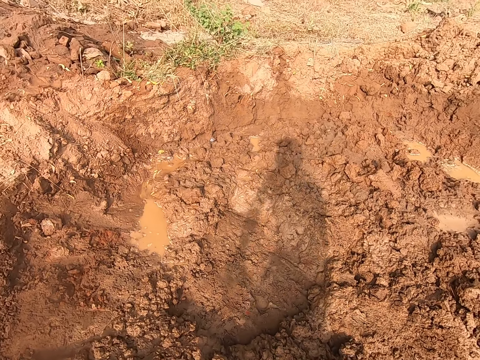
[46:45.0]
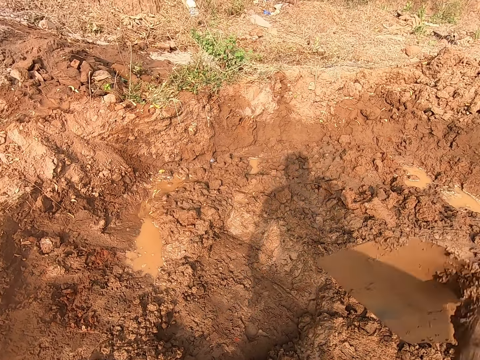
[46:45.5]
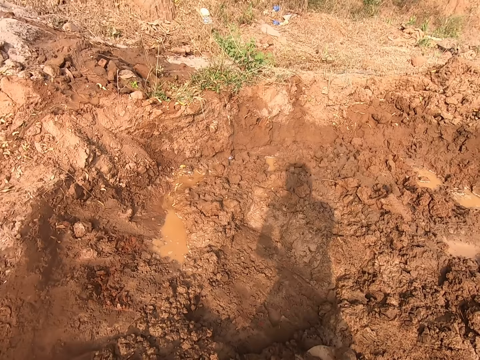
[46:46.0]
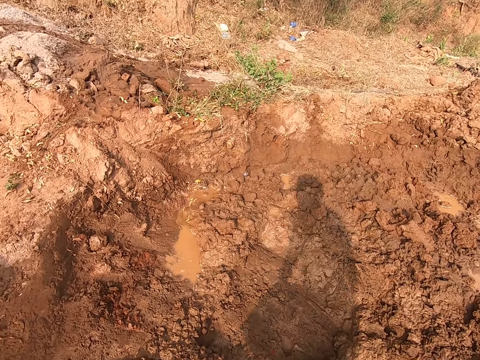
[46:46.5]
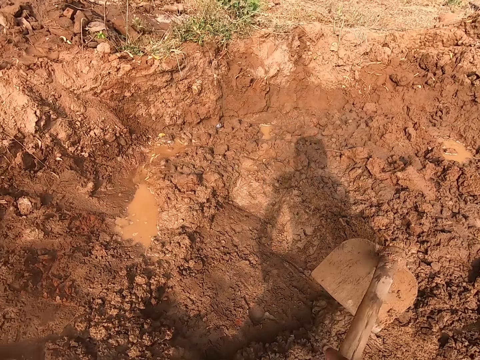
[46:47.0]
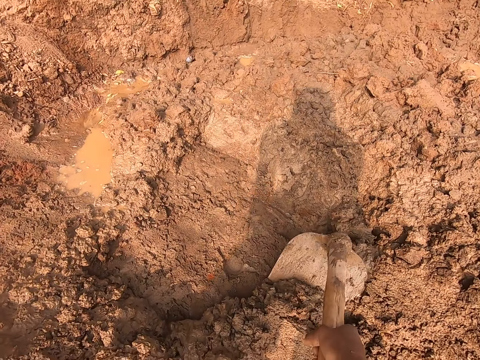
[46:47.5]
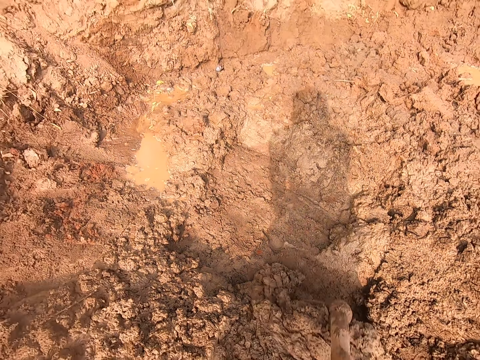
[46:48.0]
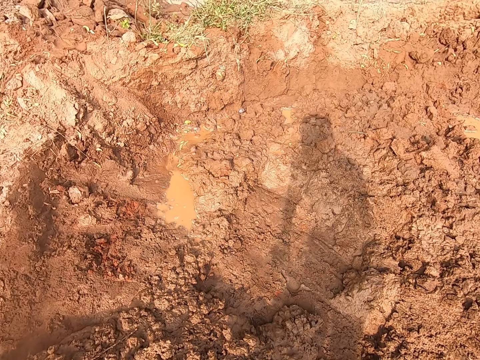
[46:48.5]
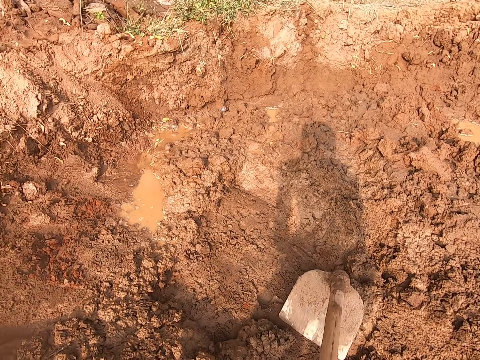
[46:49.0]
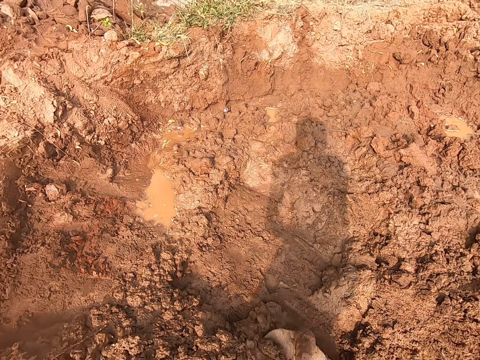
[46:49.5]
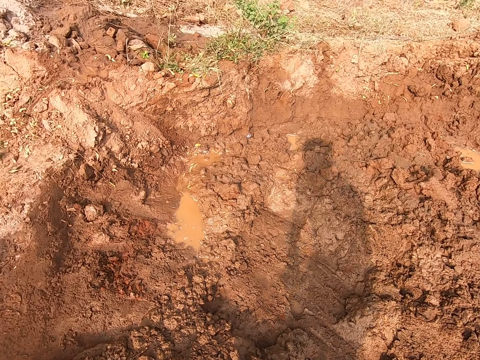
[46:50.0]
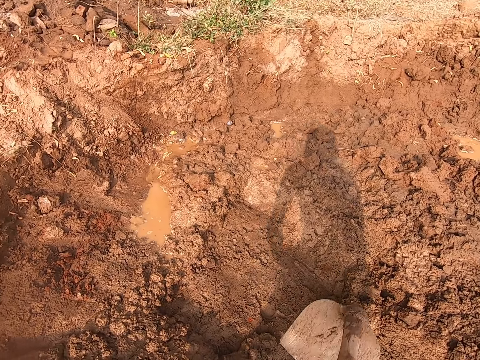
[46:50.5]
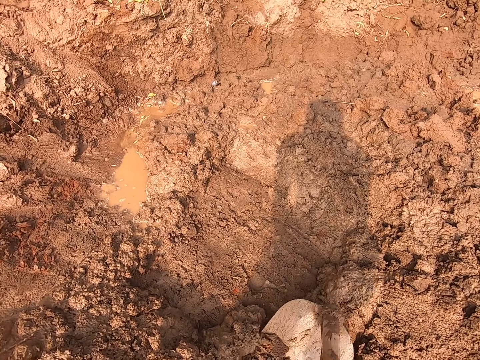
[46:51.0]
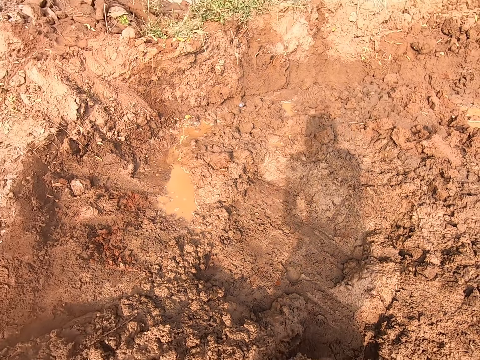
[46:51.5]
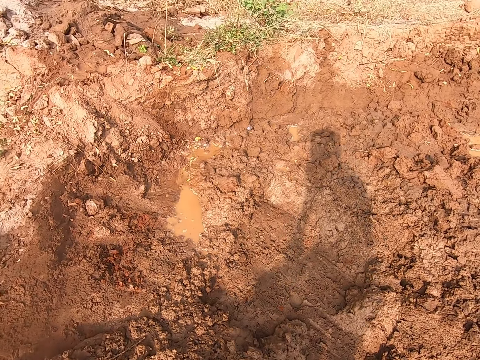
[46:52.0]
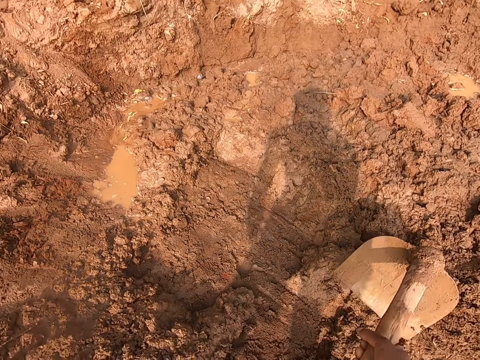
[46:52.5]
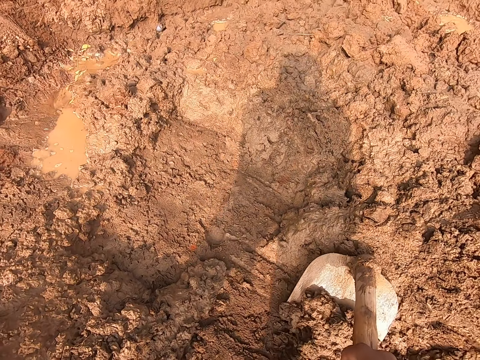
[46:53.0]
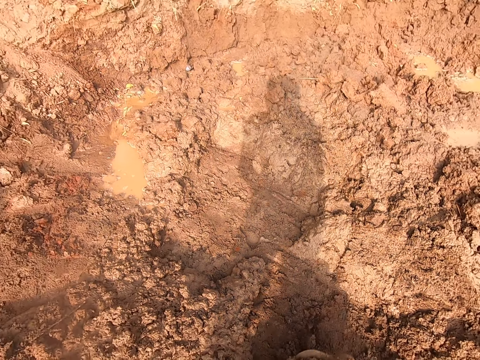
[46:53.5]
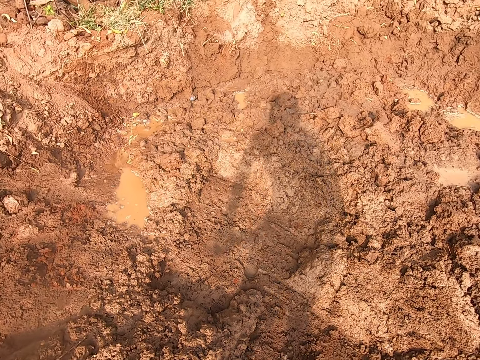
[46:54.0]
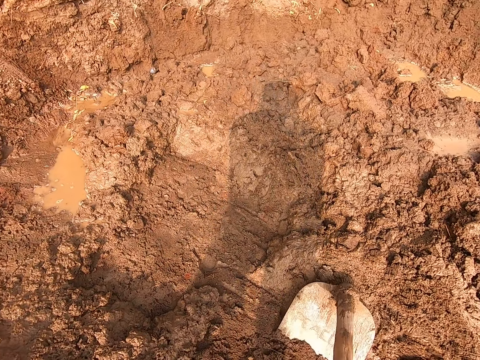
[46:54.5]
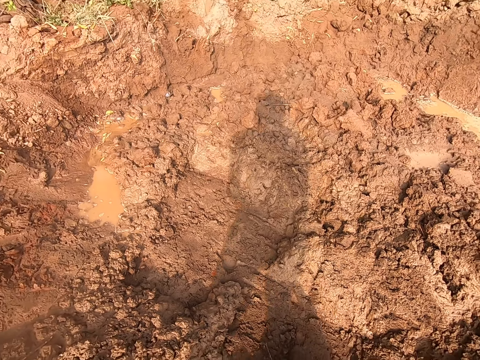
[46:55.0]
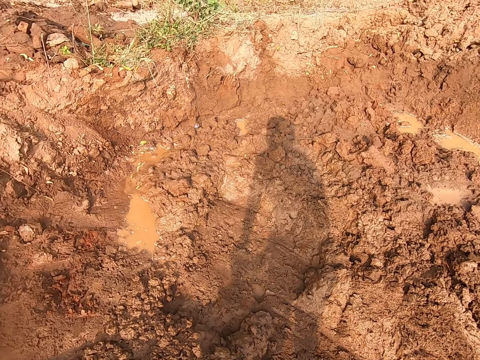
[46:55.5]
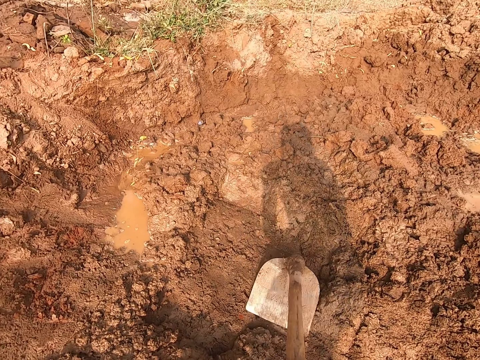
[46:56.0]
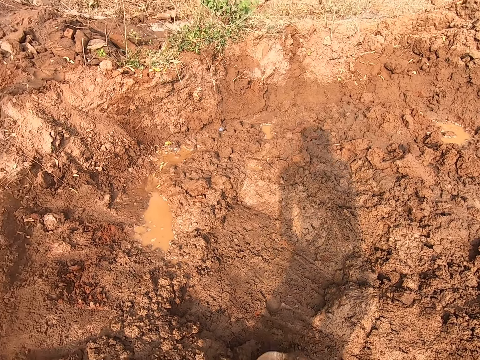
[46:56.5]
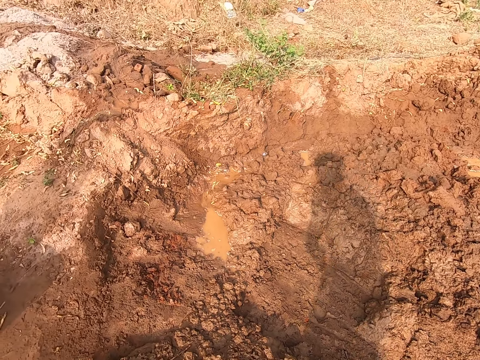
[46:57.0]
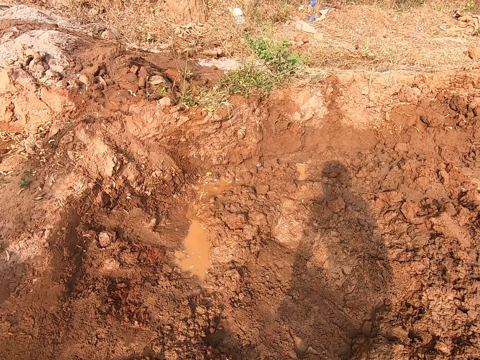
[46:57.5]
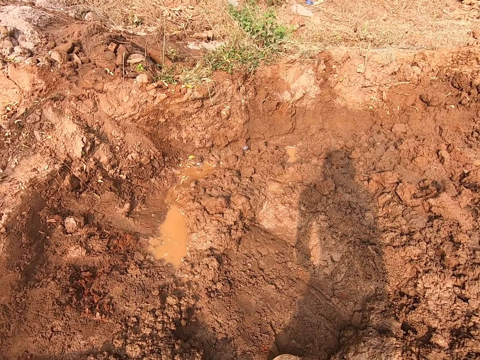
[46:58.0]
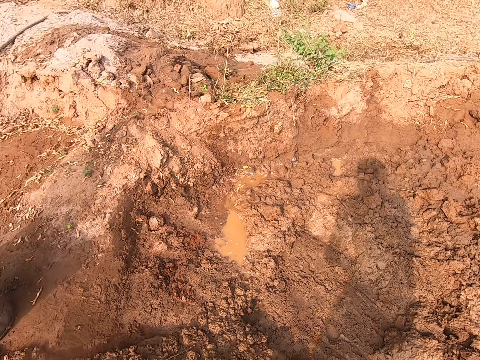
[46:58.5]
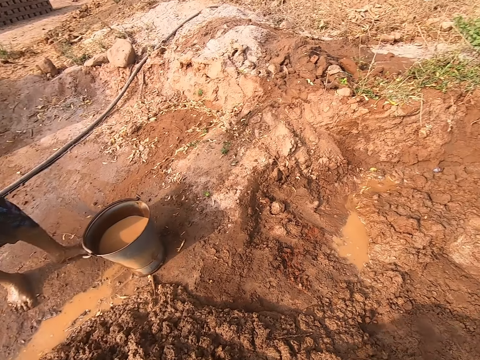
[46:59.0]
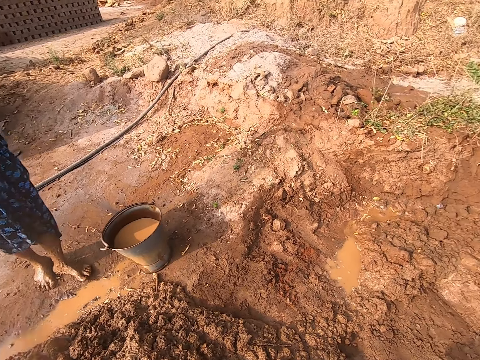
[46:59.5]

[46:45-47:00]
The woman converses with the camera wearer. The camera wearer gathers soil with a hoe.

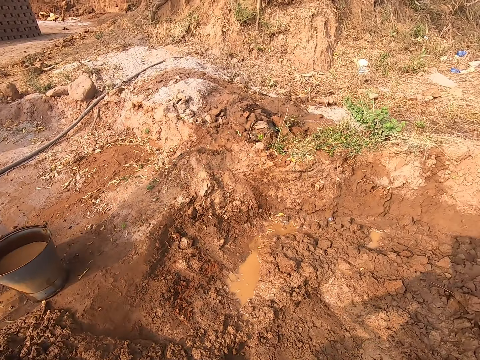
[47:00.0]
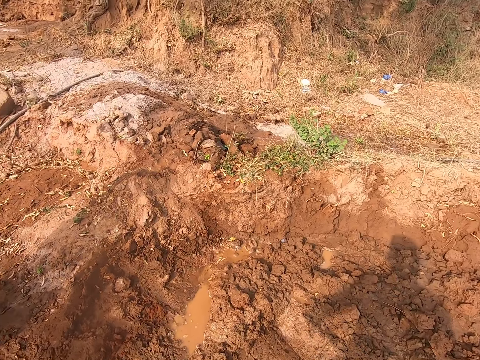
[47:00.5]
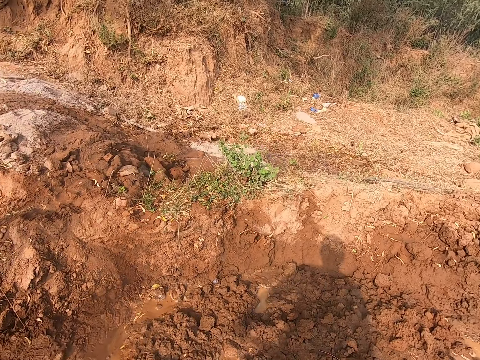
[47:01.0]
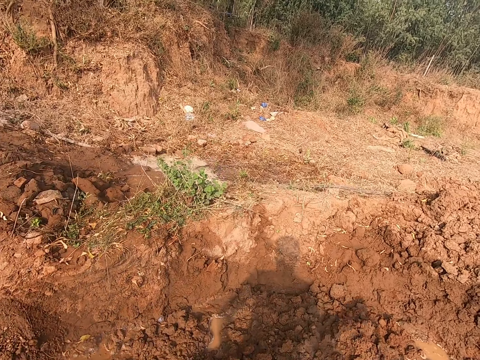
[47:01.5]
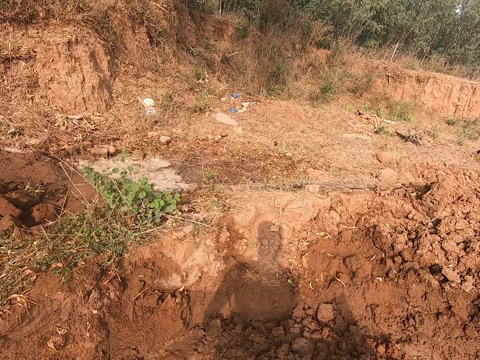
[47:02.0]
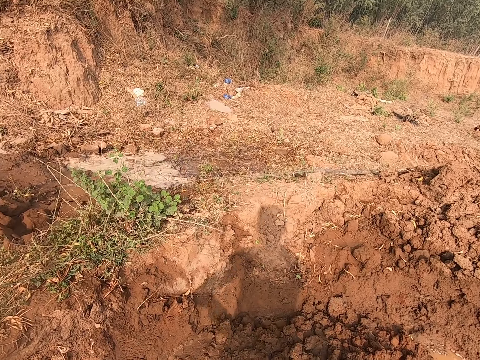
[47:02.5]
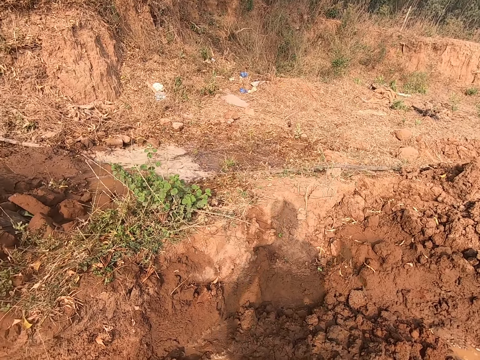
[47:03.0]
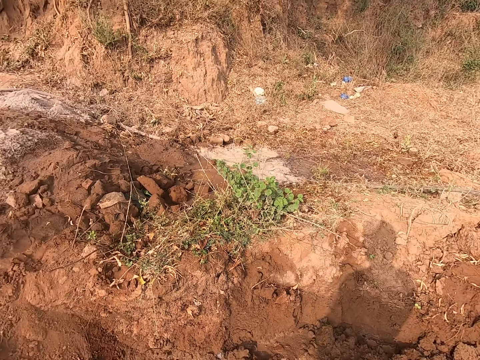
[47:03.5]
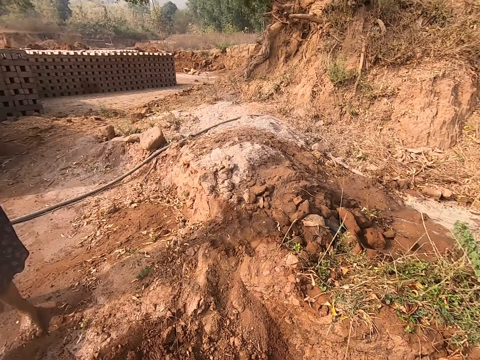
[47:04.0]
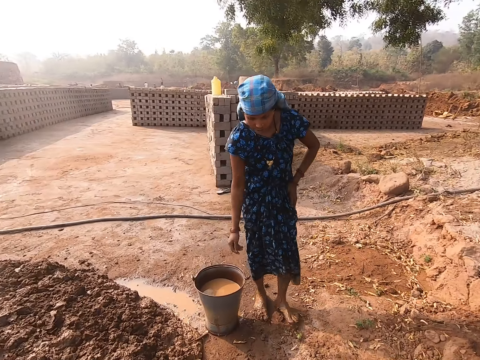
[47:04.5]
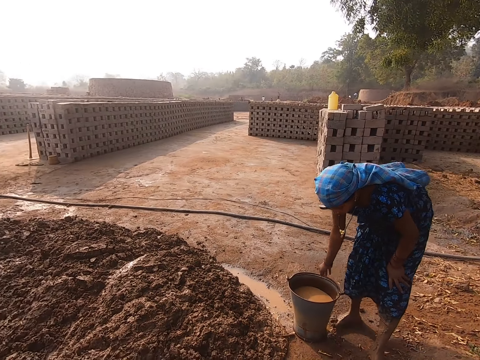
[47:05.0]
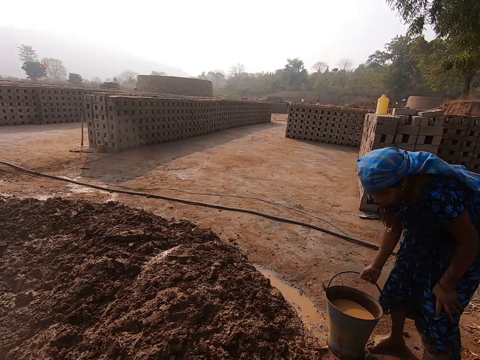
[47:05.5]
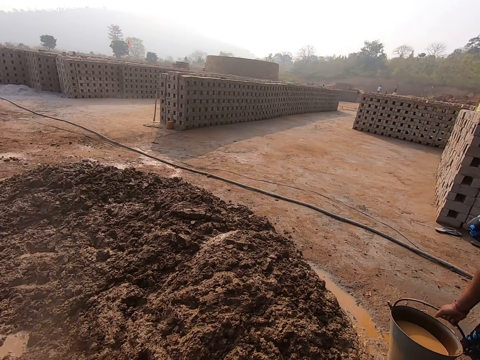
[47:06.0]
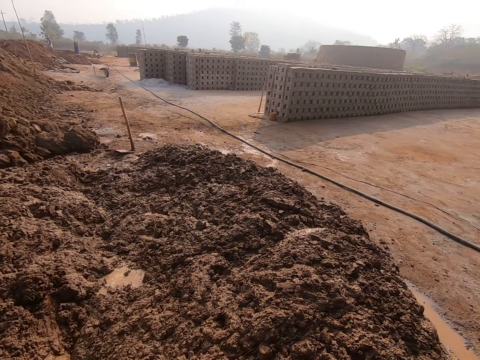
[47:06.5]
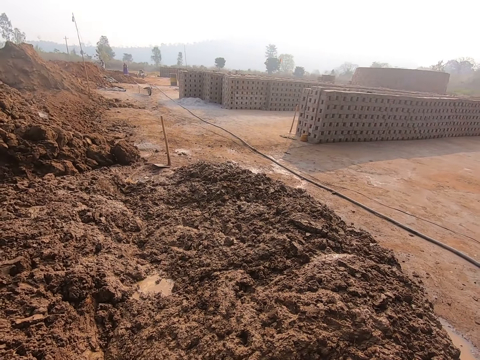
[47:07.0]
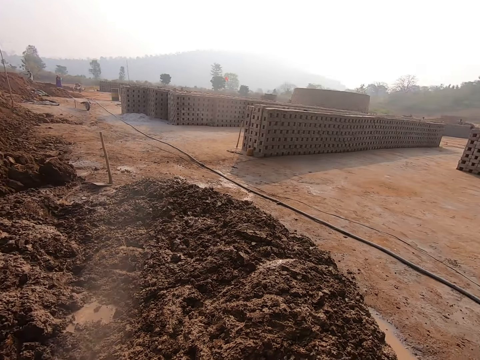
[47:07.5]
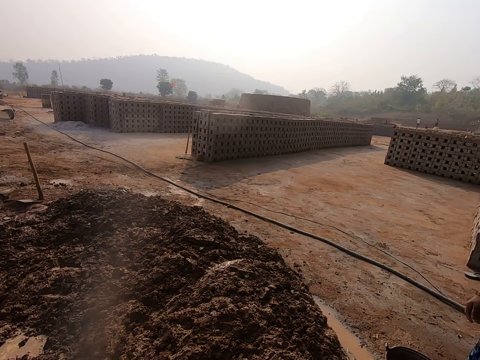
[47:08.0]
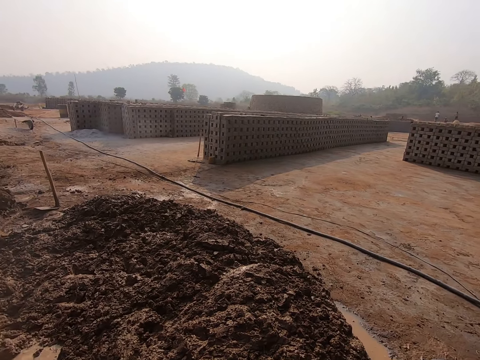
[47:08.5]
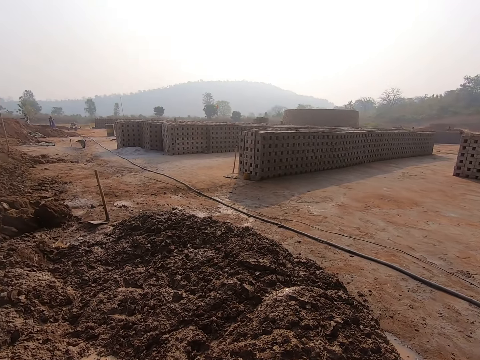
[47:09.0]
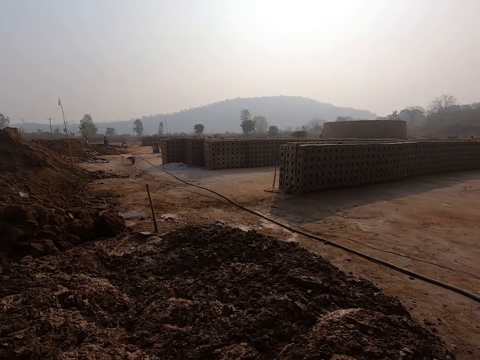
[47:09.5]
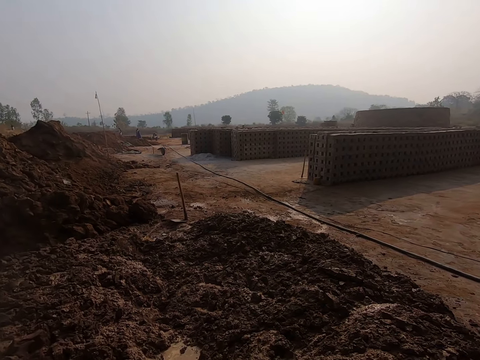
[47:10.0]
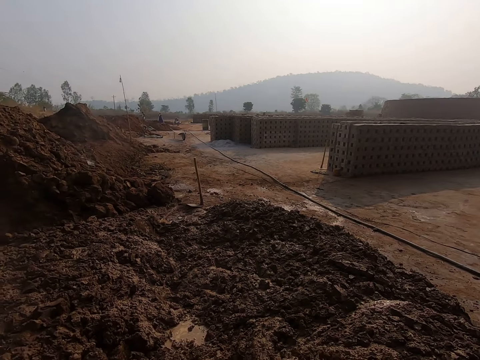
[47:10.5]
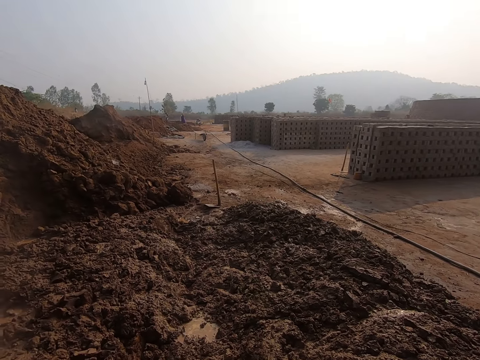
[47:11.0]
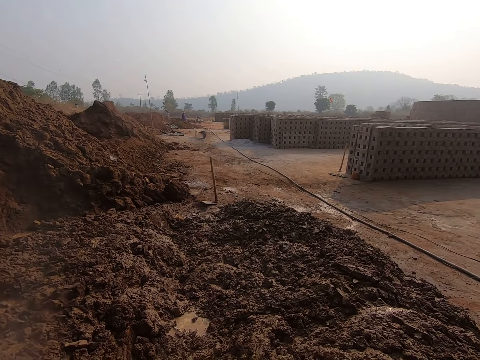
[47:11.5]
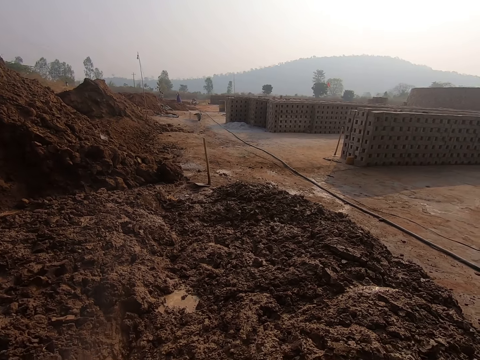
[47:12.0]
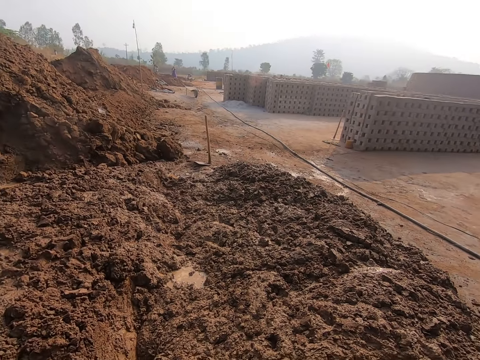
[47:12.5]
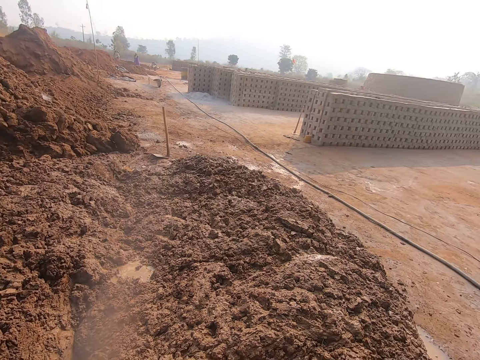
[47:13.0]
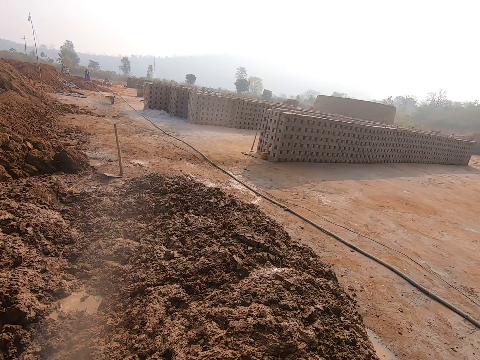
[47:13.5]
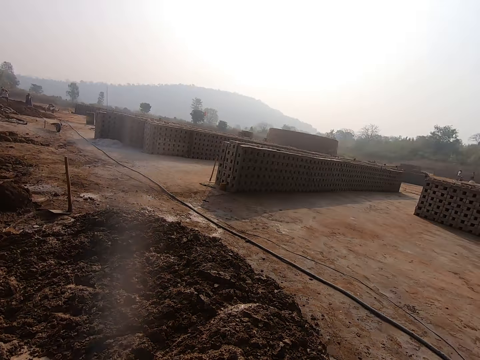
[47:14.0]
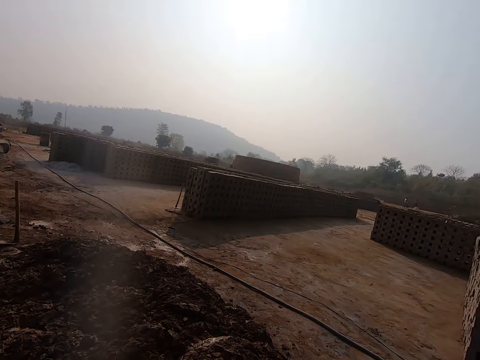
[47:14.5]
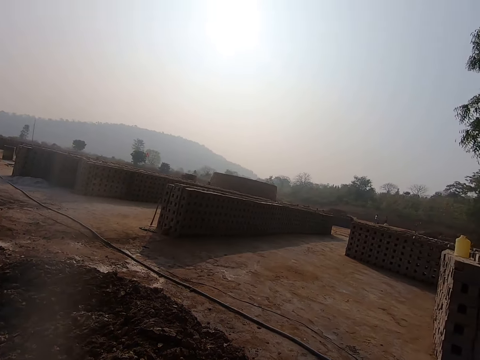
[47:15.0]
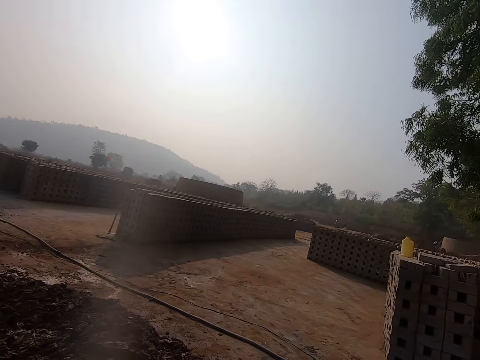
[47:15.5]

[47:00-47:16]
The woman holds a bucket of water on the ground with her right hand. The camera wearer walks around.
